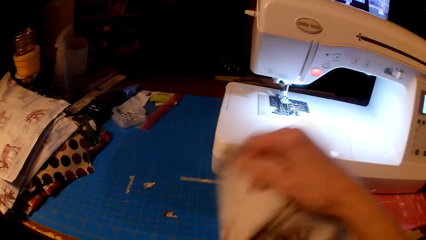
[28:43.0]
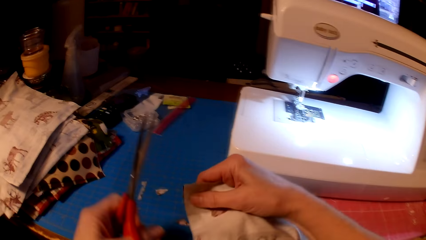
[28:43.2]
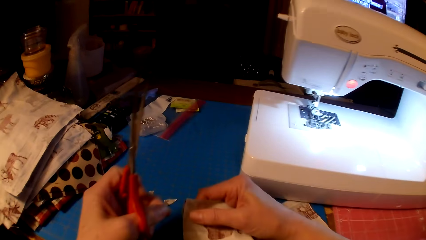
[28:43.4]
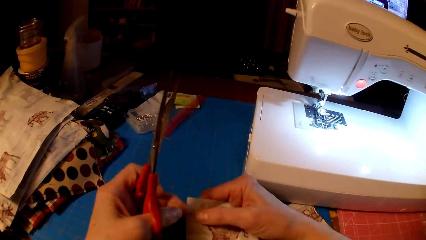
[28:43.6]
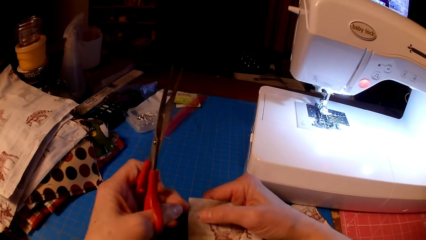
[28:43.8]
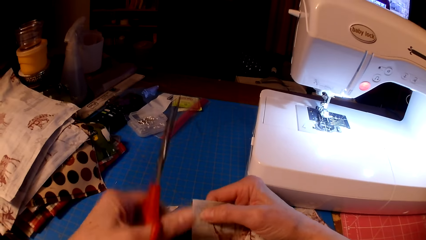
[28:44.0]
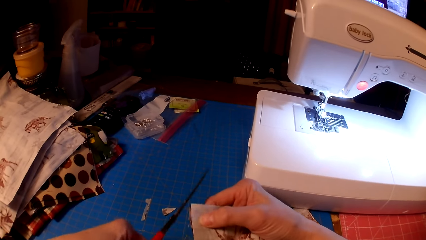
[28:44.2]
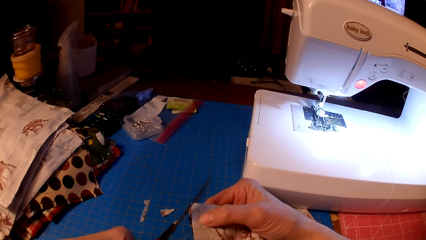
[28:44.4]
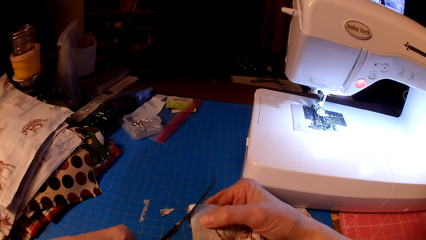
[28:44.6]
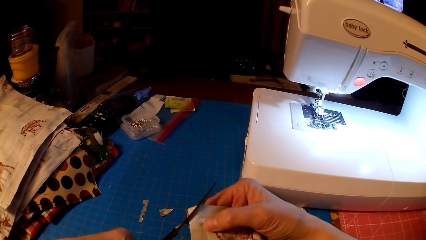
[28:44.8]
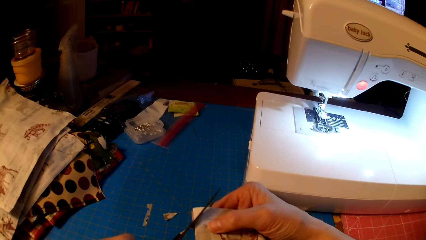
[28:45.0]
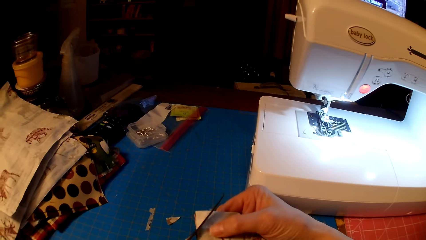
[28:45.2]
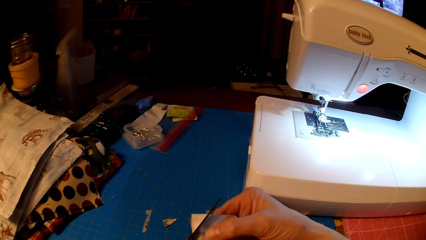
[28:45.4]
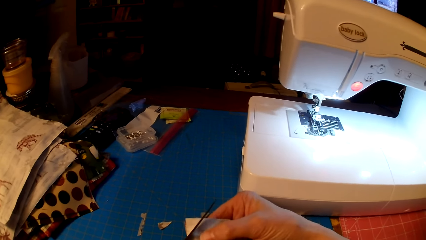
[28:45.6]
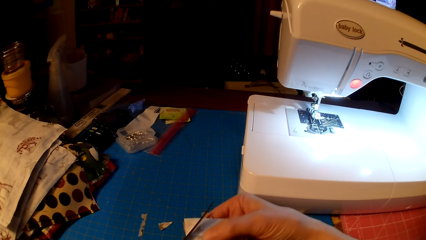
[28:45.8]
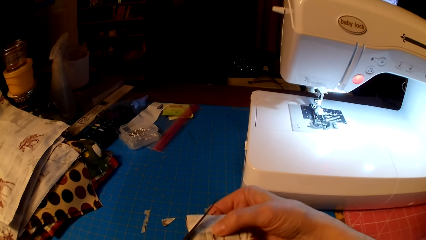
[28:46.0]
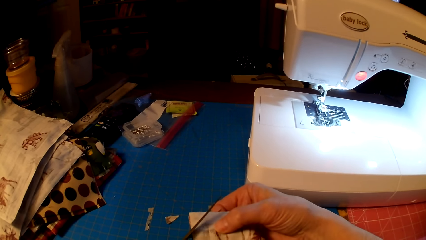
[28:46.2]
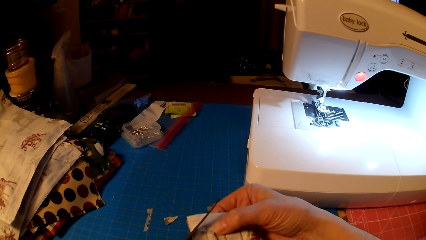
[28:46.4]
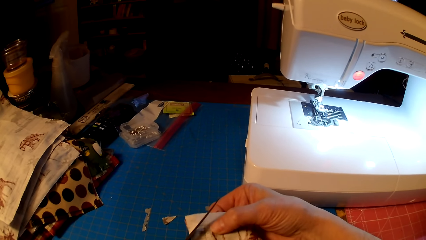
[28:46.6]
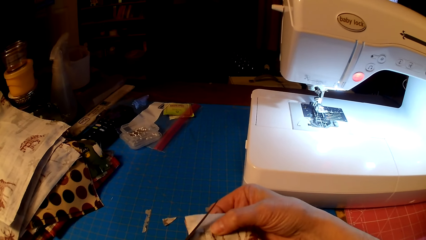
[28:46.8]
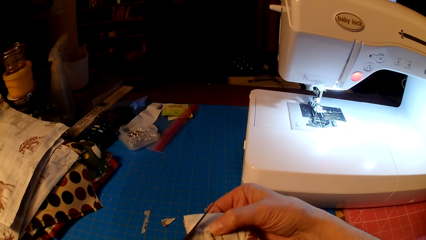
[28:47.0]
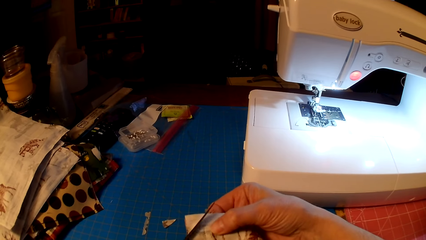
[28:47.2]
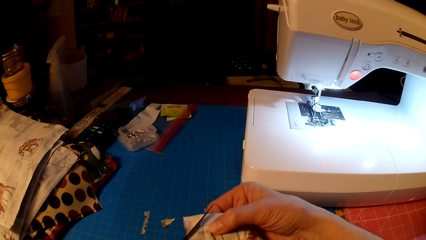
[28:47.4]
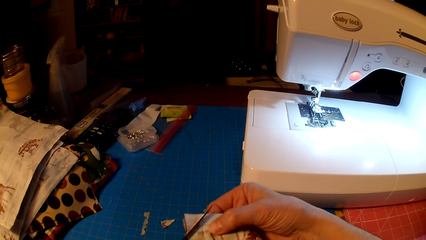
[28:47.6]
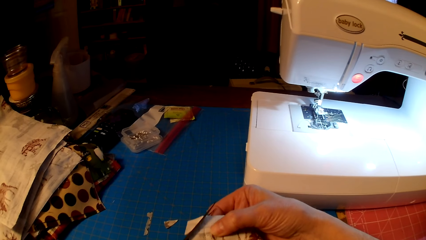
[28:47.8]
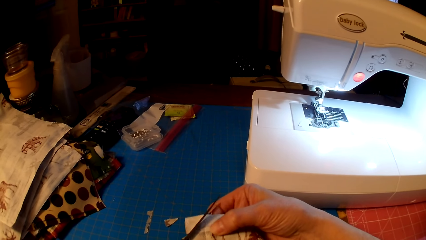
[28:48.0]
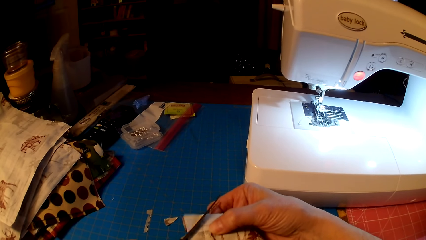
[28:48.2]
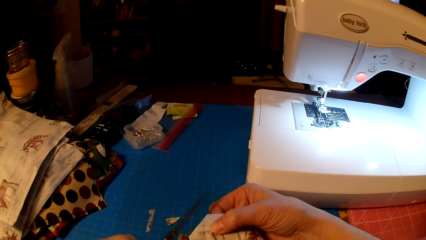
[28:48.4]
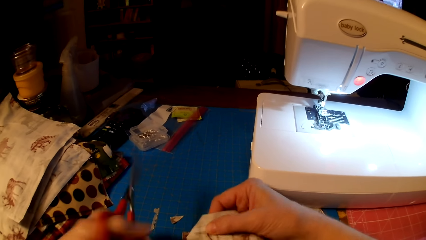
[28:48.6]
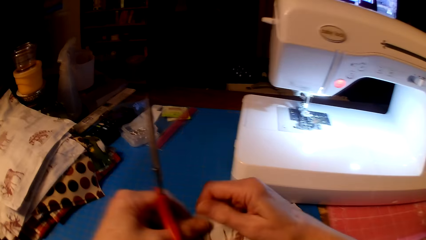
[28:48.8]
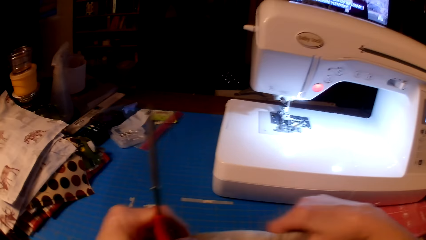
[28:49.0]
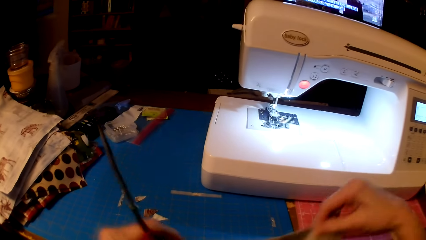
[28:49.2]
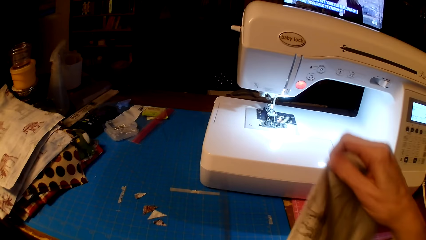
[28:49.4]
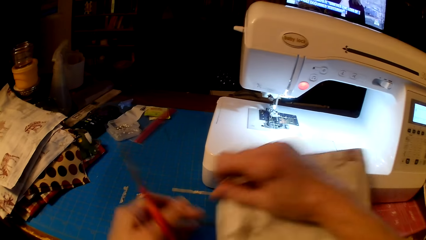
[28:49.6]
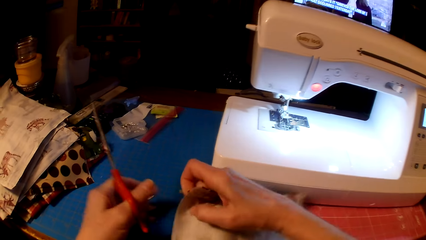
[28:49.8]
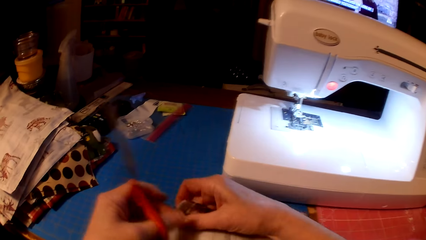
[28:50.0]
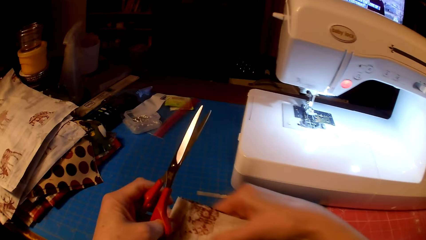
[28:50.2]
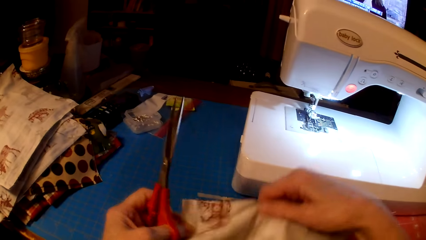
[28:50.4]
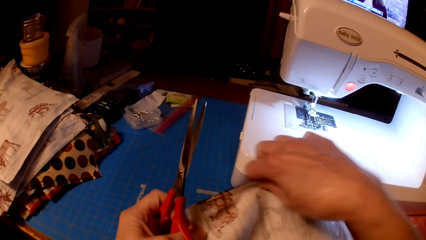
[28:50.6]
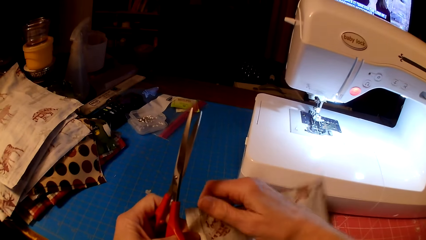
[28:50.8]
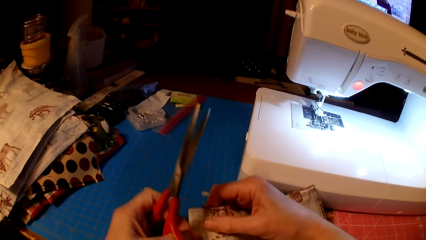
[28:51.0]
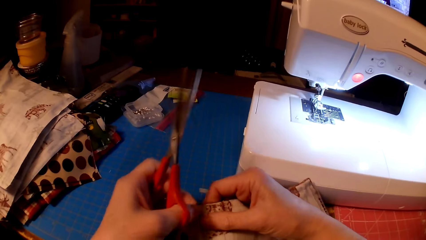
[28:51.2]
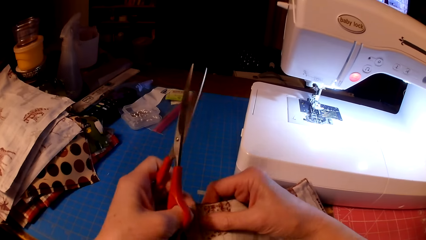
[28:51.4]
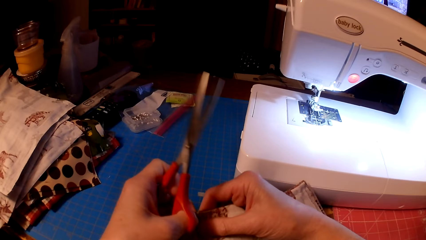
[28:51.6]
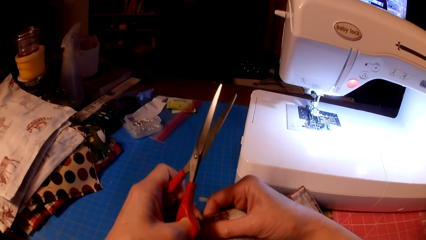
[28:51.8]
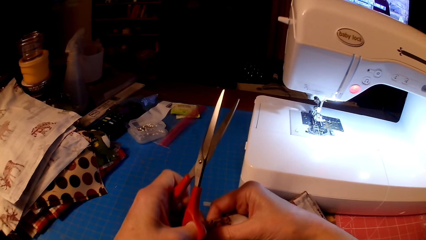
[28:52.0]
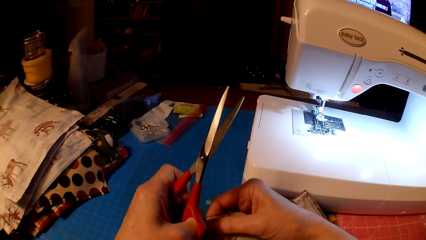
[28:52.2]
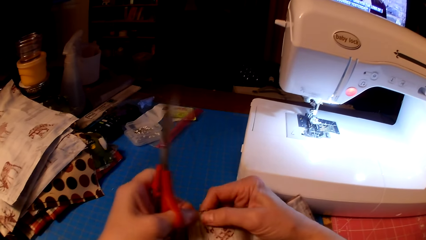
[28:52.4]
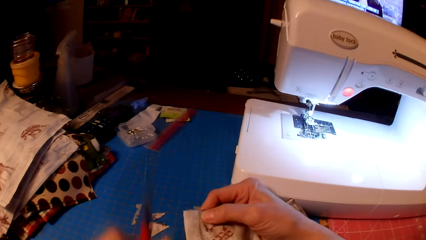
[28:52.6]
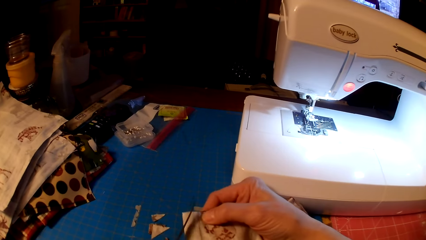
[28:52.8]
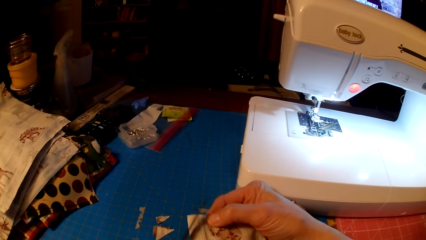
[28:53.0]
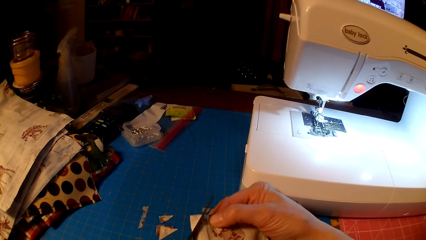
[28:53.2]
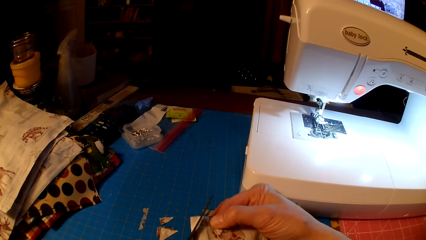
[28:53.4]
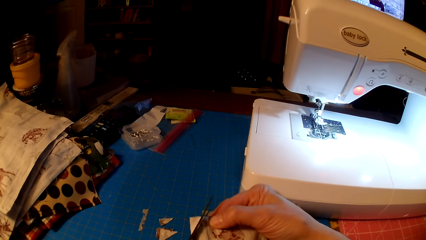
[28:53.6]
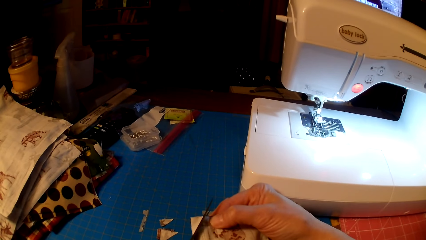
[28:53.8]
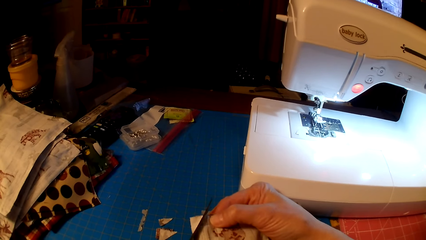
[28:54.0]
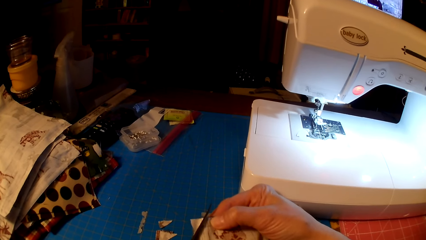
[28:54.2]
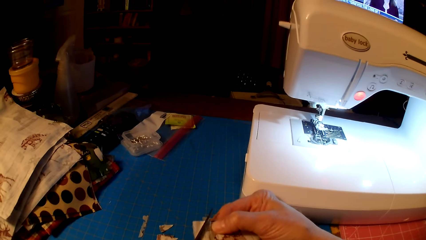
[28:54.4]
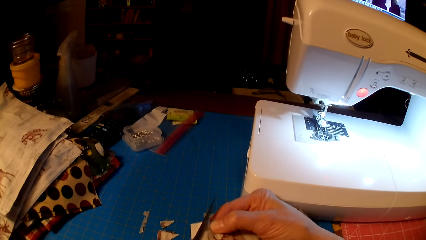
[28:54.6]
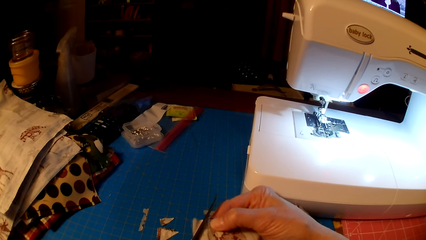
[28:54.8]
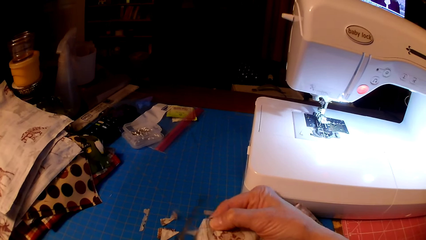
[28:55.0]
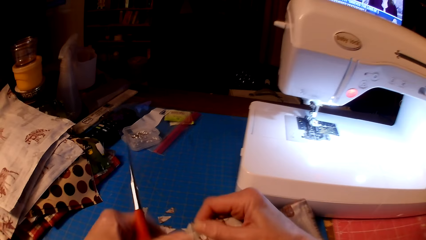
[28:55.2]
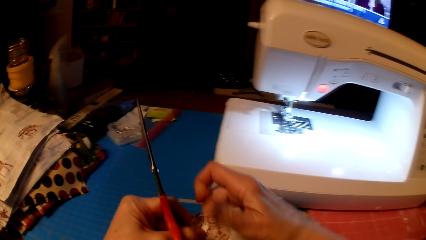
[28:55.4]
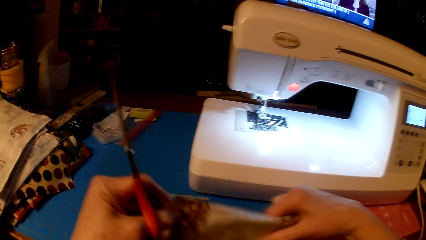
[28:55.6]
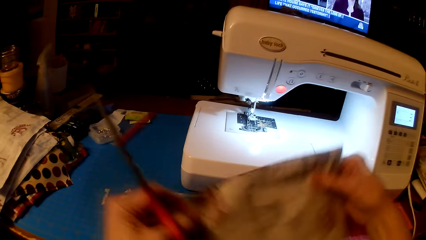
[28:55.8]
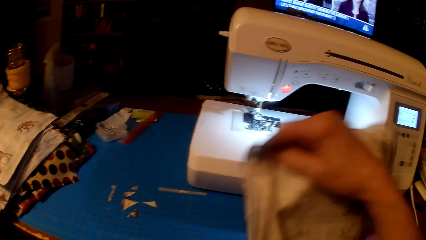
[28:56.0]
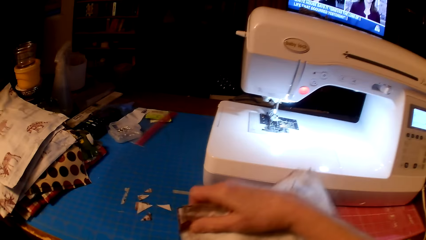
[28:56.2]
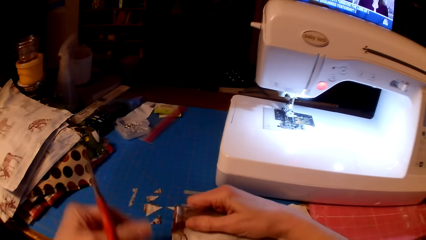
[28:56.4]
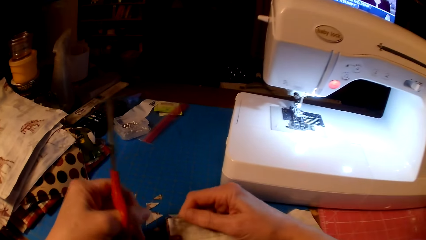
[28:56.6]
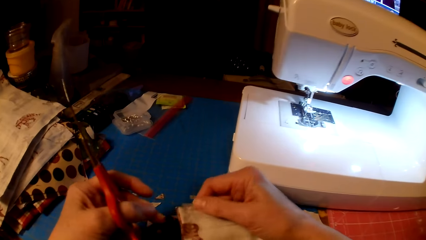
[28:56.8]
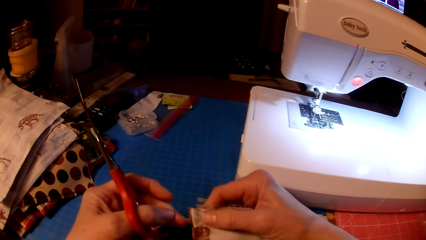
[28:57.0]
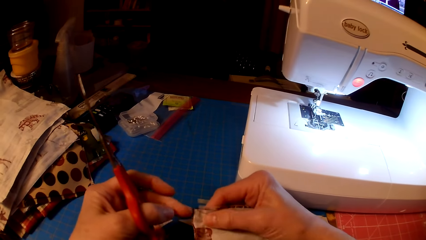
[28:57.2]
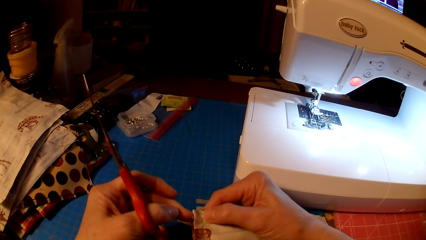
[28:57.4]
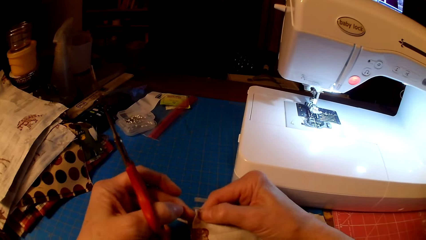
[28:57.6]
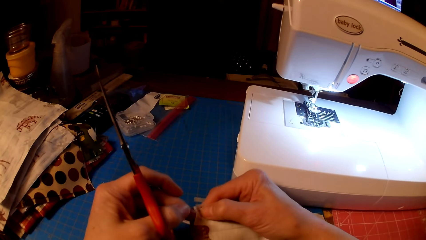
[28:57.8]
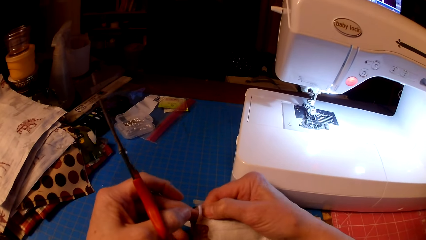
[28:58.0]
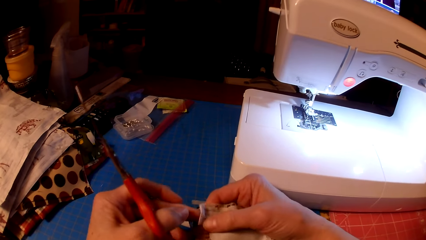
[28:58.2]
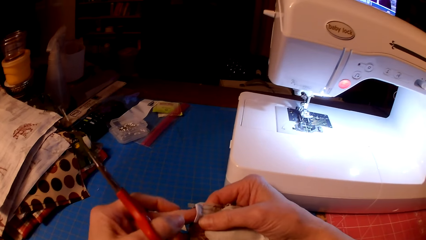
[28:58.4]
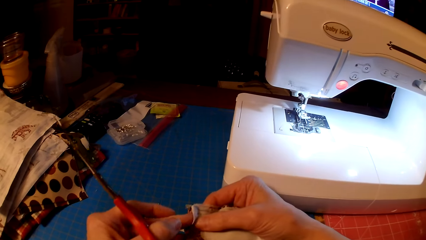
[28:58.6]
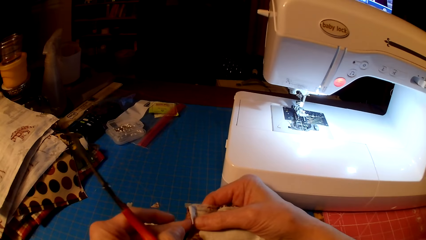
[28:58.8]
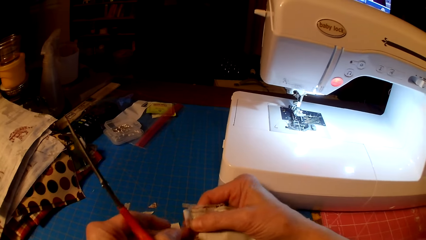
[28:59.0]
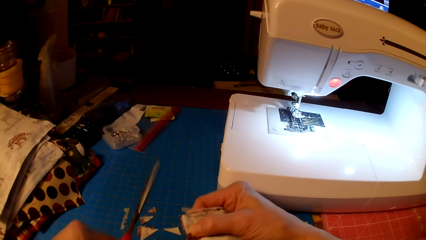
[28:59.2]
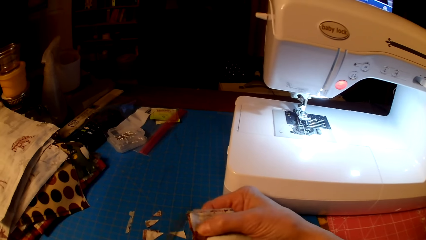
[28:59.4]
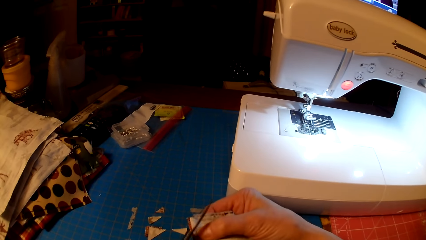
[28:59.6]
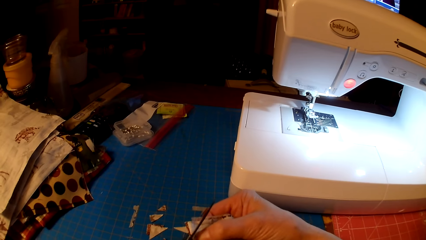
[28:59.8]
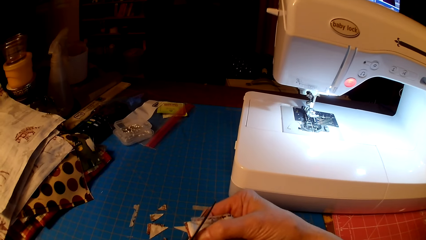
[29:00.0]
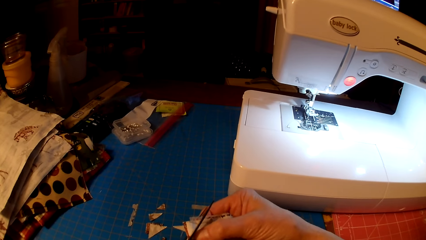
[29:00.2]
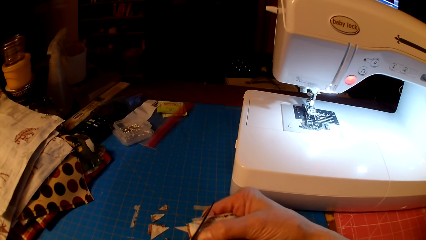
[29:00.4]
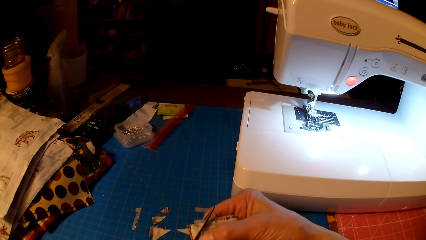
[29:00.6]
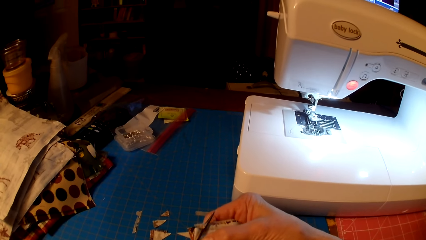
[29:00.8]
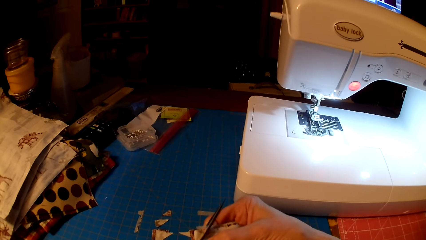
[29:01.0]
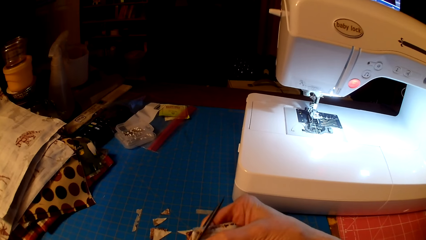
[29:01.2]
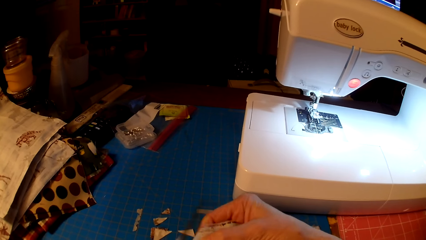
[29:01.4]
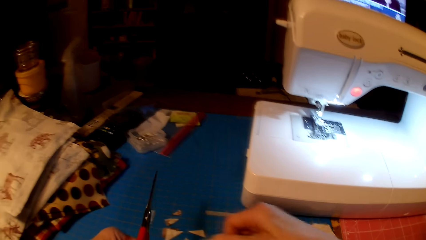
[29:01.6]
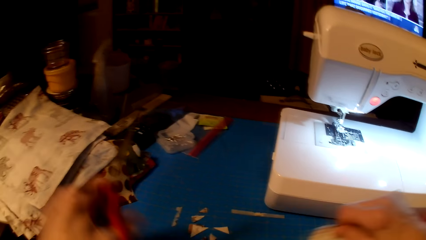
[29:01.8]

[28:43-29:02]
The camera wearer rotates the cloth. They cut the cloth with scissors. They rotate the cloth. They cut the cloth with the scissors. They rotate the cloth. They cut the cloth with the scissors.
